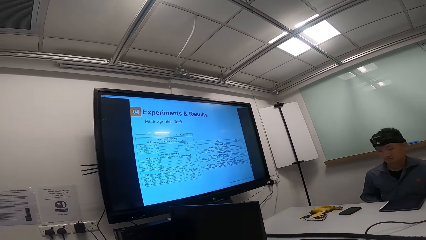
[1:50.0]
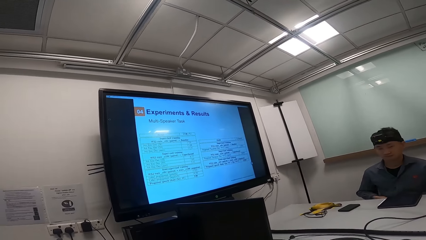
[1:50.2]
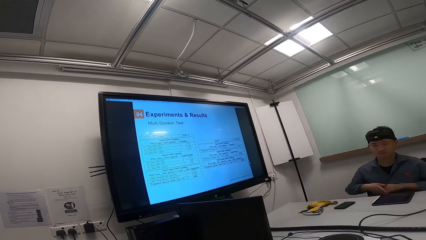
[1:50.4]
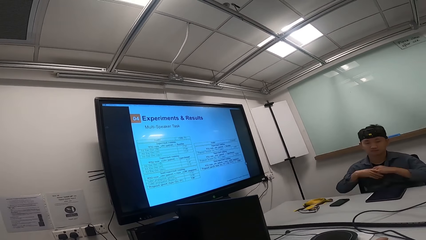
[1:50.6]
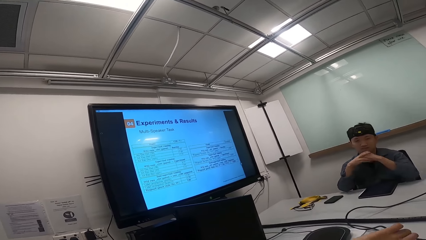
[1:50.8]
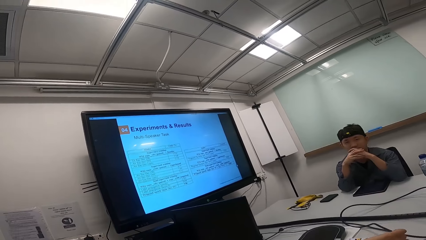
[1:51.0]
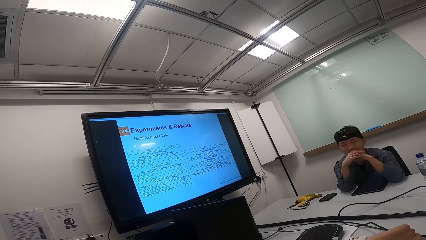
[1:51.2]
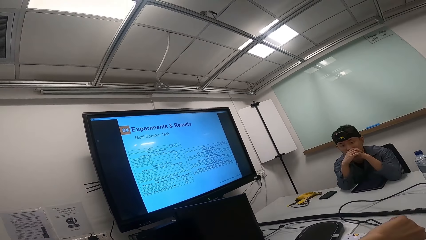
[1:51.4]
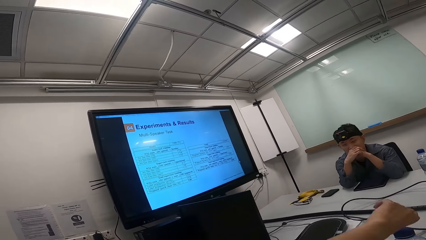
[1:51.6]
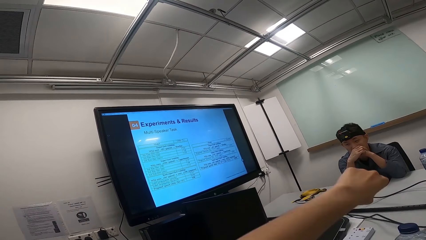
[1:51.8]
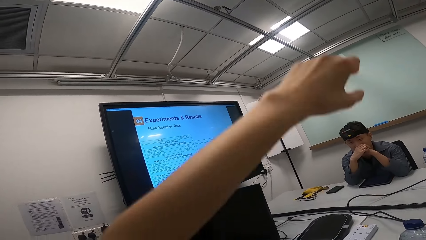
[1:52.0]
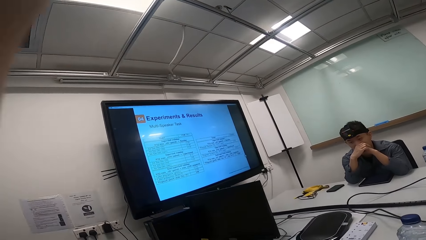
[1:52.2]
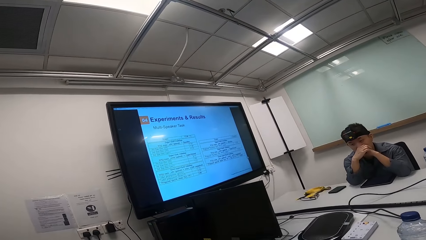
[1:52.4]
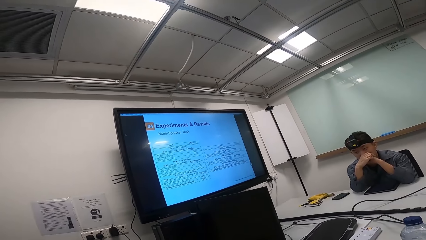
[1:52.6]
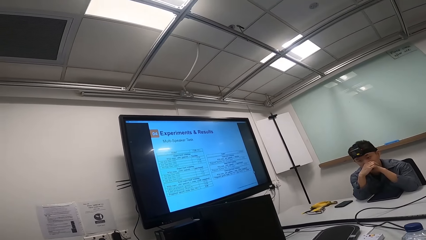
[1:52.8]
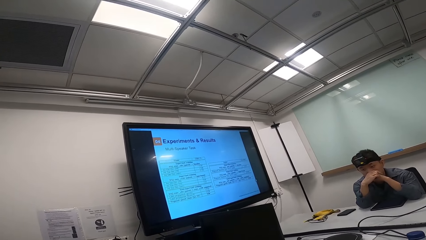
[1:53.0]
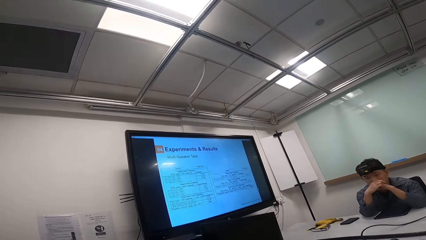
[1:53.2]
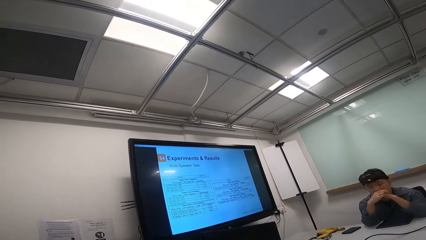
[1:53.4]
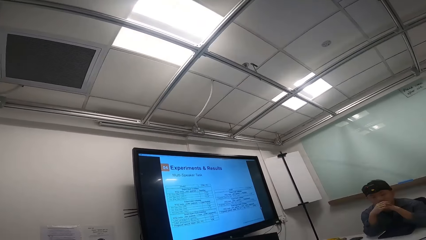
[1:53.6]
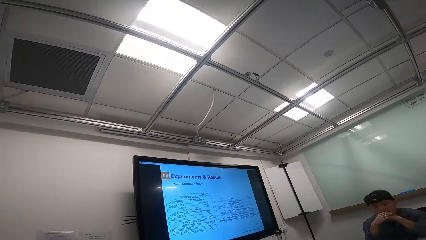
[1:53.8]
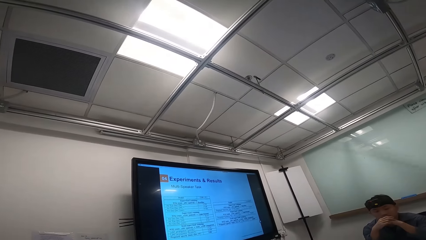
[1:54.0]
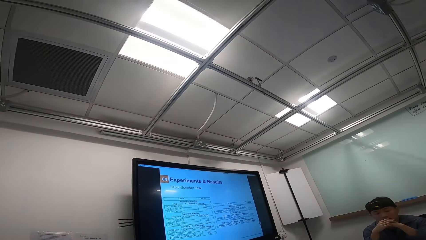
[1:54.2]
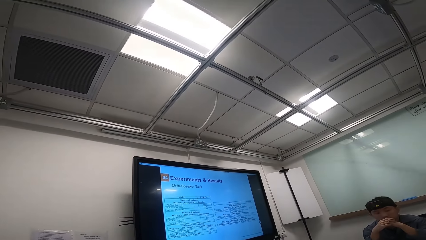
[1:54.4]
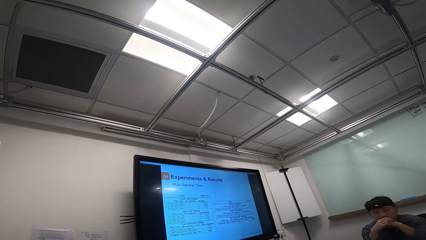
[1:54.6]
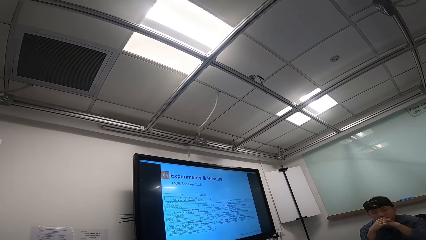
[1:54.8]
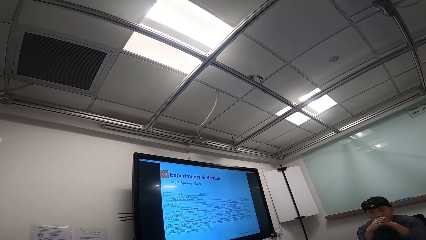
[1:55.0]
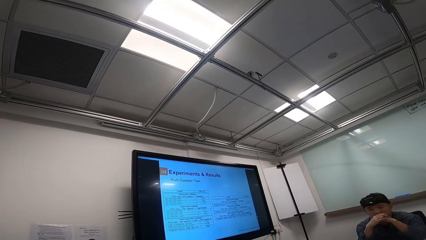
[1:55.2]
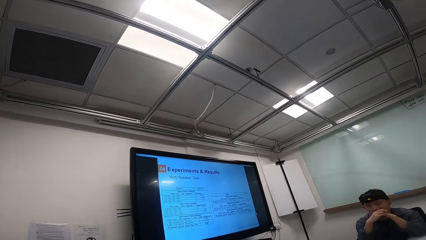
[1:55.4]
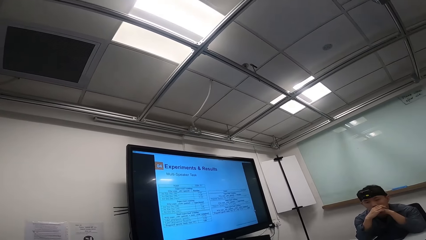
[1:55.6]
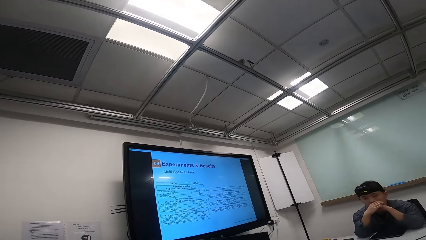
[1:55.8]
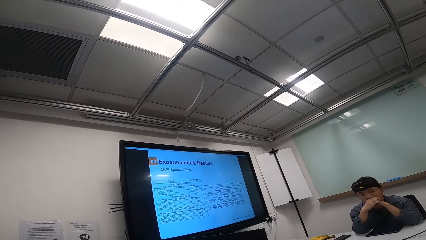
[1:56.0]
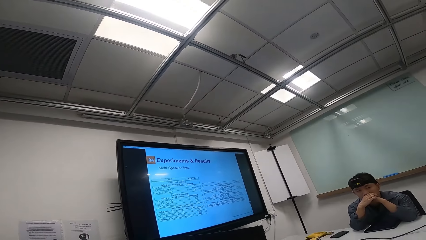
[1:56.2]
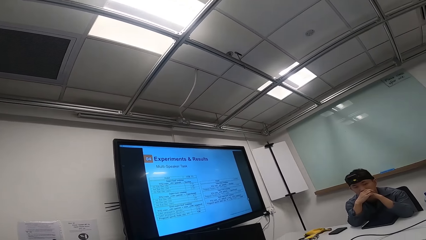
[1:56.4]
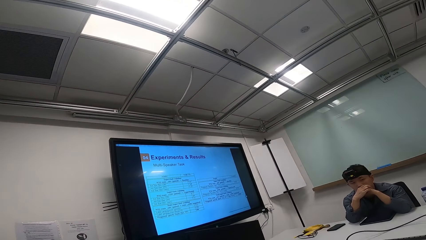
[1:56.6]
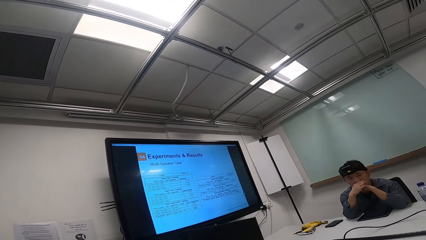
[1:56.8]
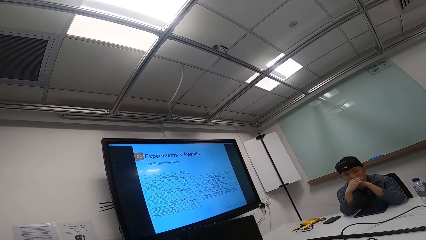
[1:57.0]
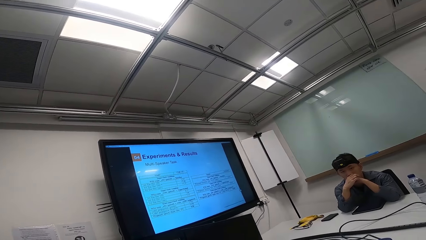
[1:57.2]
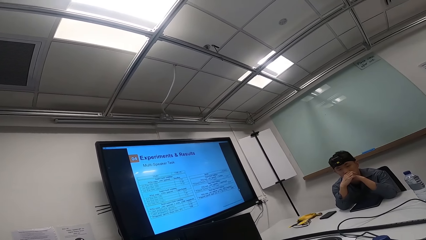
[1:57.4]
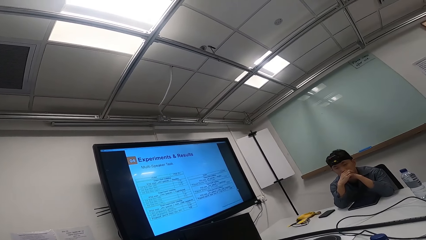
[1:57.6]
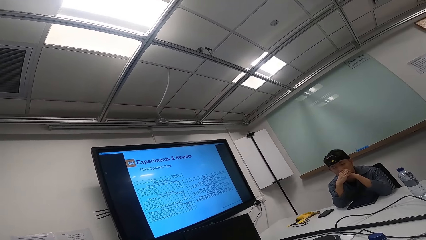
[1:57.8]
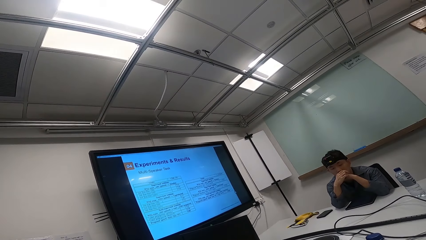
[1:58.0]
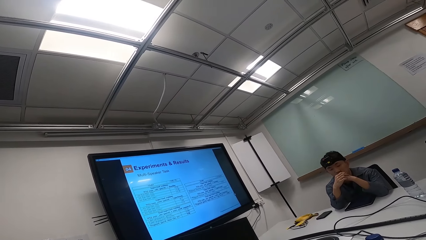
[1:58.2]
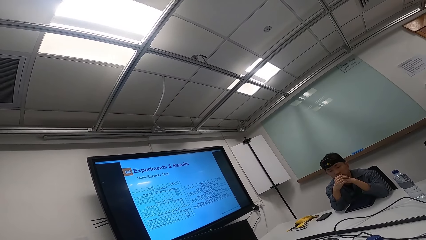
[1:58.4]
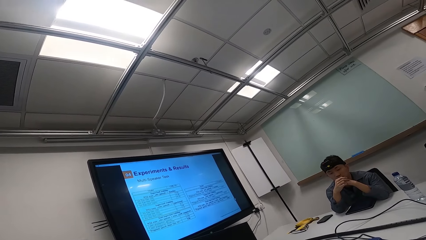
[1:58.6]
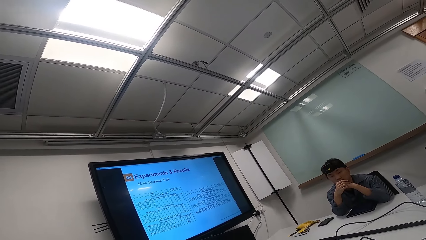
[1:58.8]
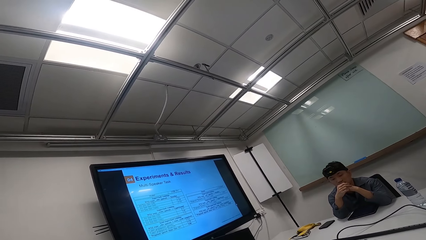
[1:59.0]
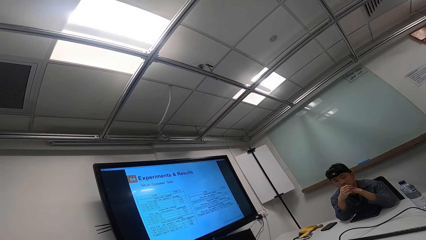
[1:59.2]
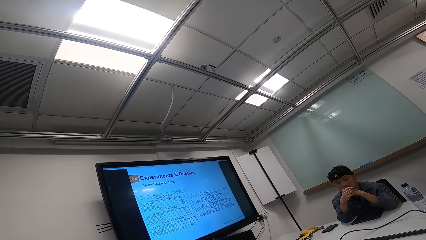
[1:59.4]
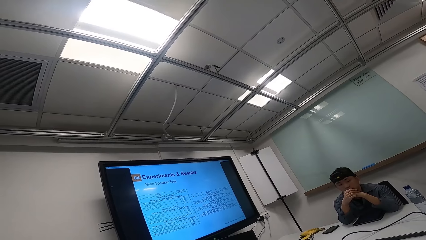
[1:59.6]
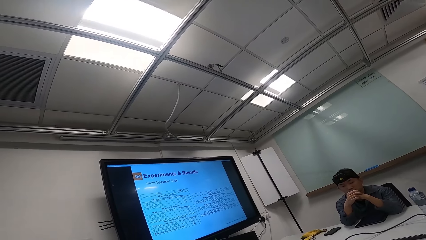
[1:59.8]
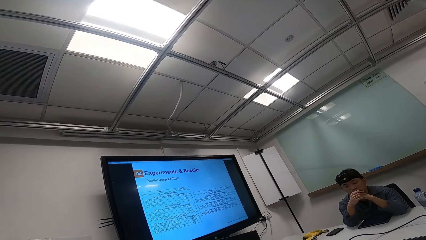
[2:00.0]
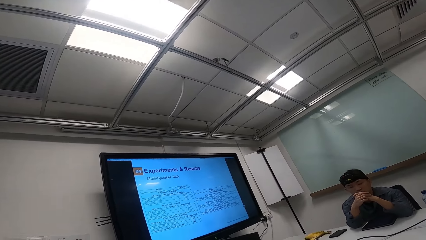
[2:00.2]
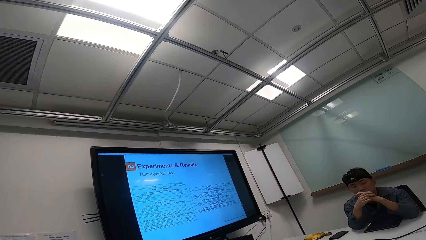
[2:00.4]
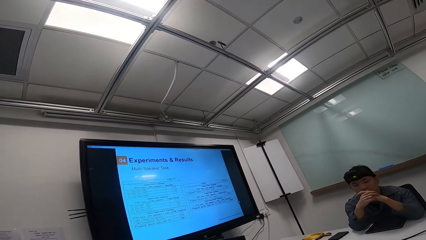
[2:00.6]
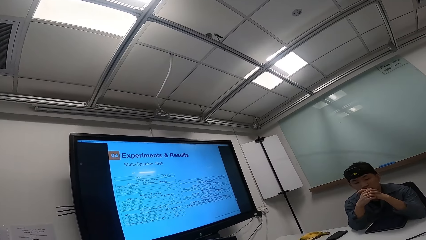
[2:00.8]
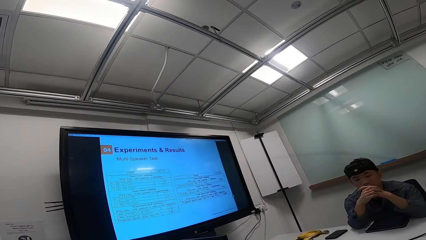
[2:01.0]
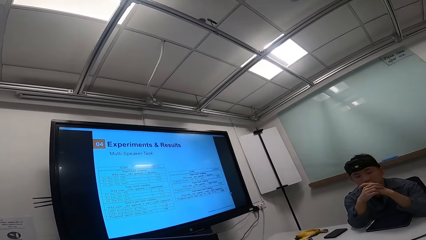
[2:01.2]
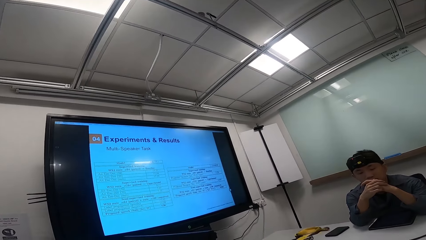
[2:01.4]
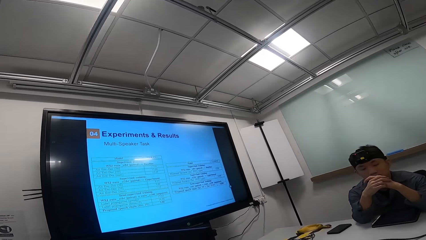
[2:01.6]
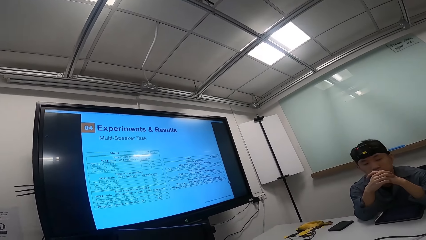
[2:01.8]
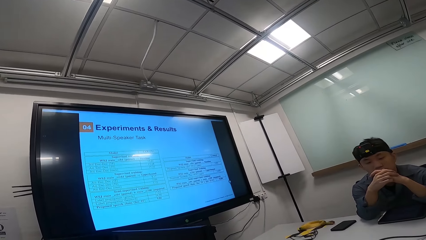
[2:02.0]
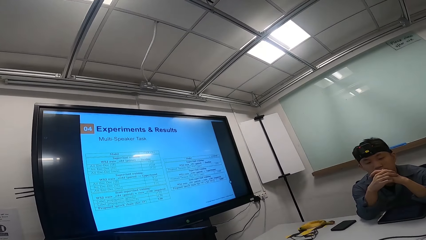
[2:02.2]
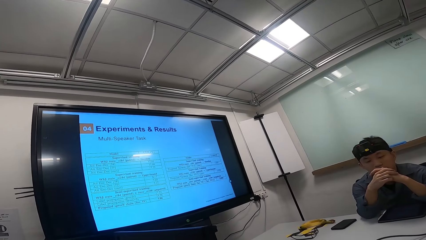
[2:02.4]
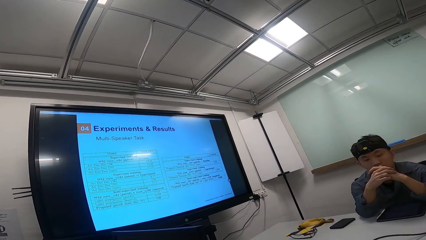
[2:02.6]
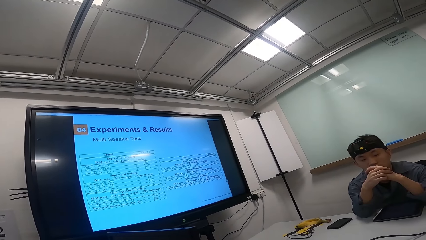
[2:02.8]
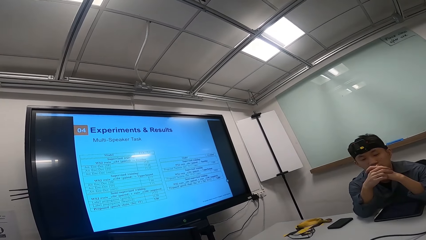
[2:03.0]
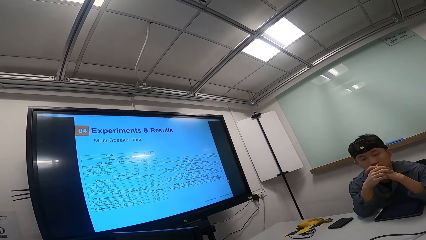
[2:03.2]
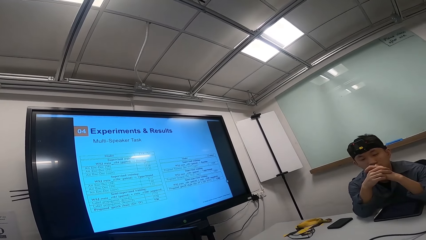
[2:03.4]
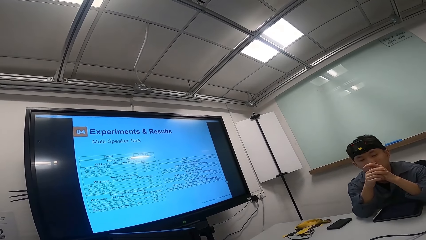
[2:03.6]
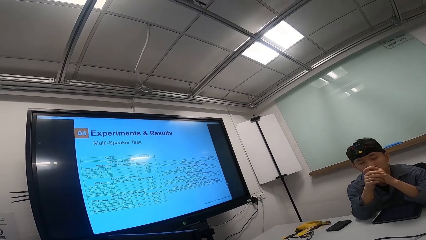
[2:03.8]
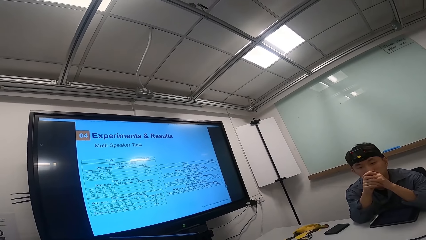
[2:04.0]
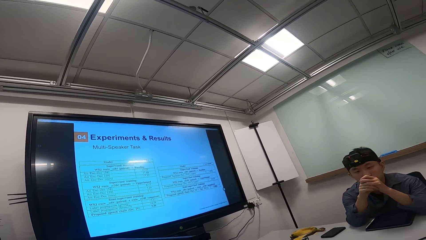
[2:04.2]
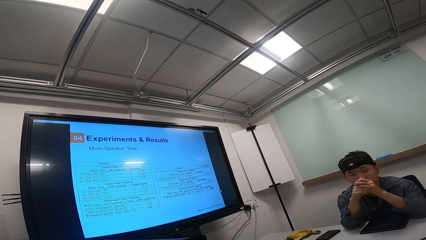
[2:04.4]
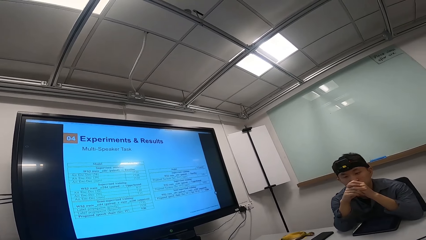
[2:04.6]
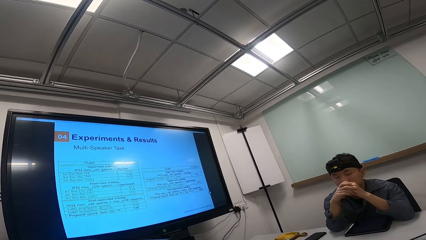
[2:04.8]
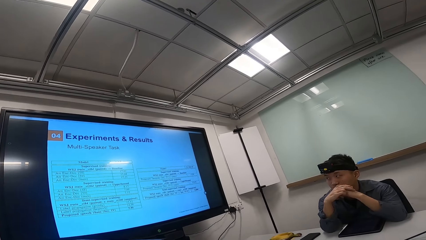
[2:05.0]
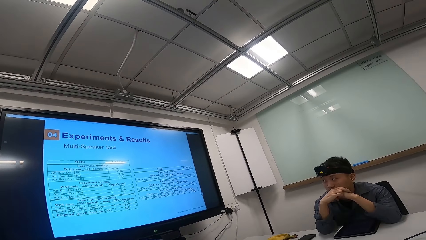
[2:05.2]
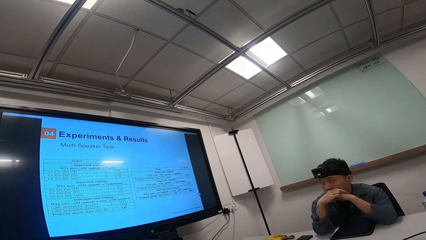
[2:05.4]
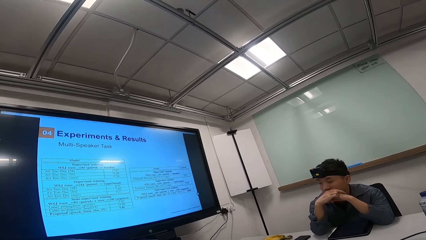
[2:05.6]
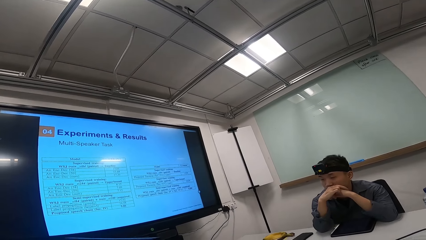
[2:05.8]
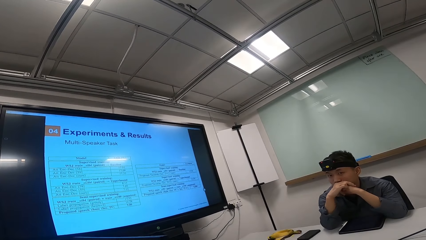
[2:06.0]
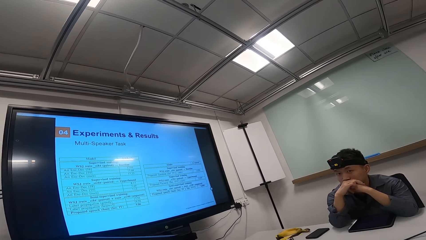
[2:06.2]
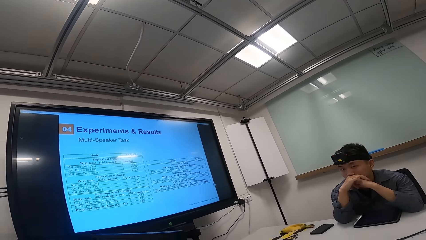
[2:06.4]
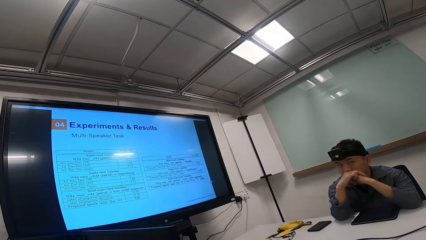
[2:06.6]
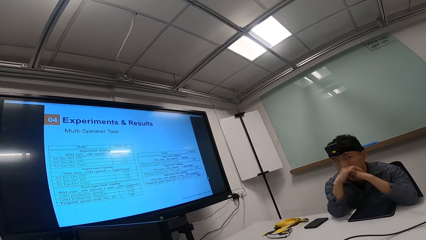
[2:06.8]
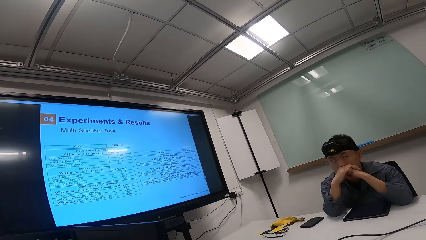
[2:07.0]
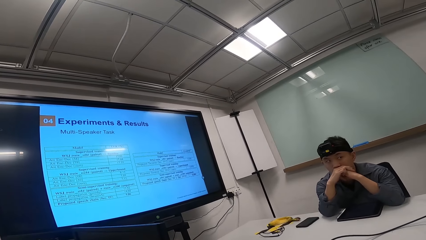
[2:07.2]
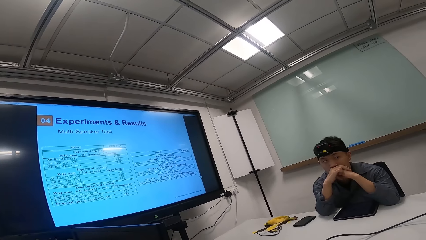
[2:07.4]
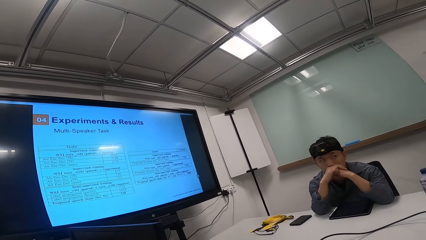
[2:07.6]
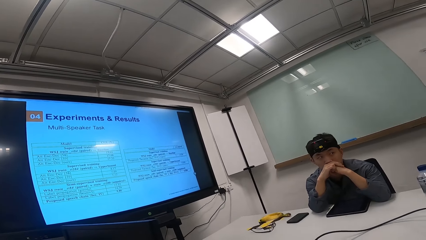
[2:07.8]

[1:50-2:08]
A person folds the hand. The camera wearer lifts the hand. The person looks at the hands. The person looks at the screen.
